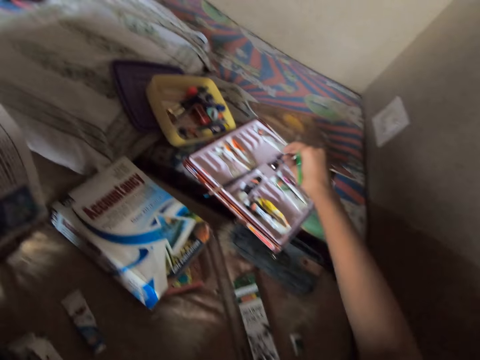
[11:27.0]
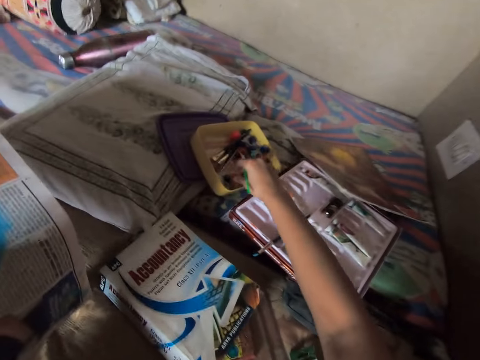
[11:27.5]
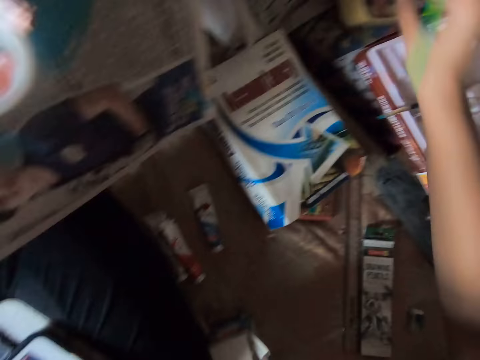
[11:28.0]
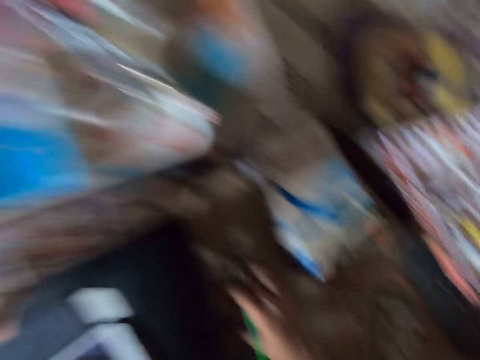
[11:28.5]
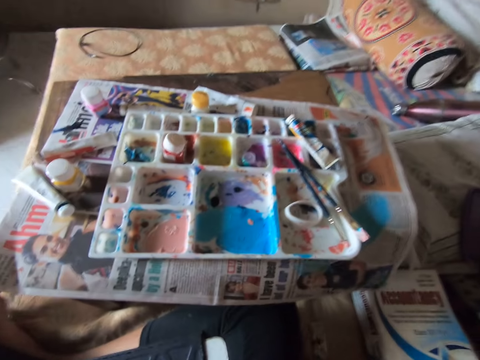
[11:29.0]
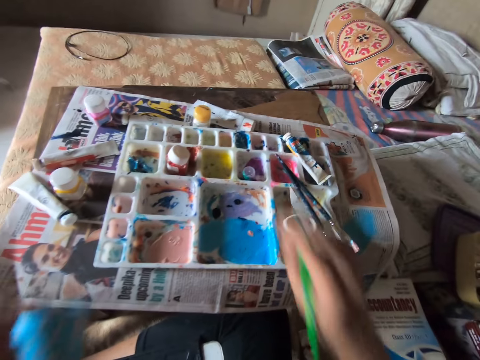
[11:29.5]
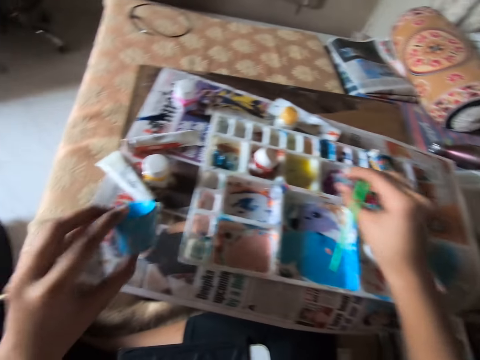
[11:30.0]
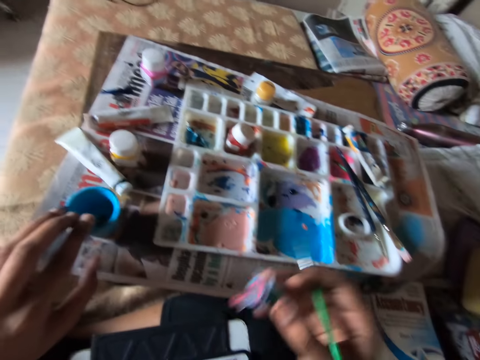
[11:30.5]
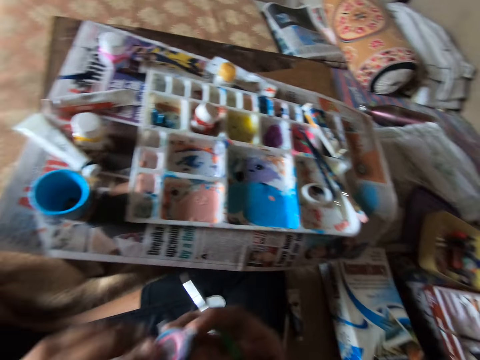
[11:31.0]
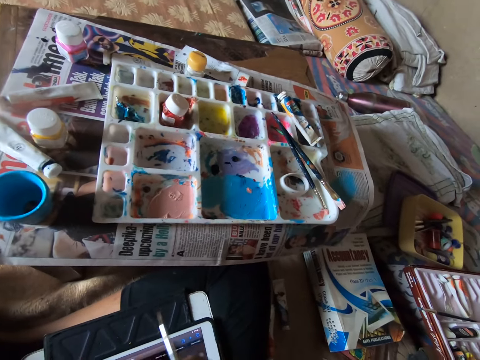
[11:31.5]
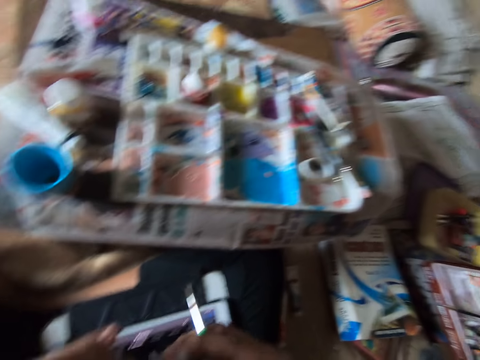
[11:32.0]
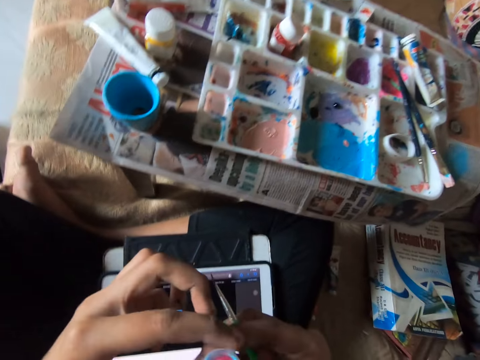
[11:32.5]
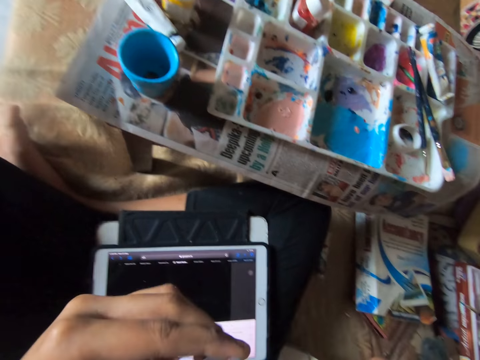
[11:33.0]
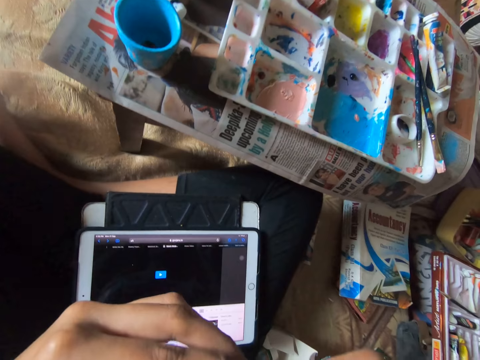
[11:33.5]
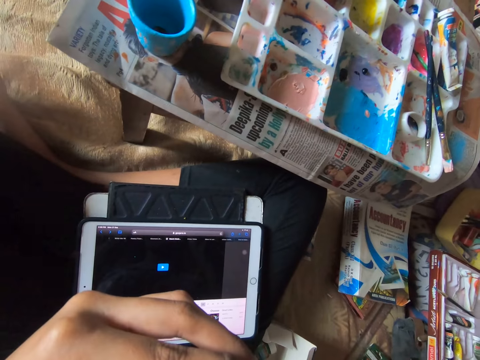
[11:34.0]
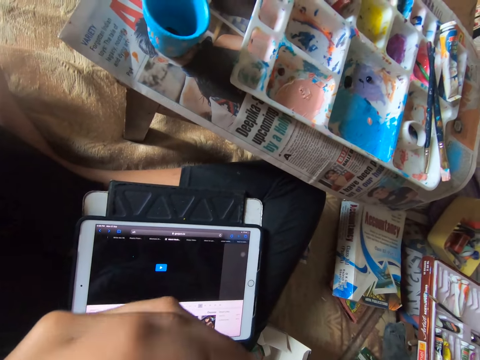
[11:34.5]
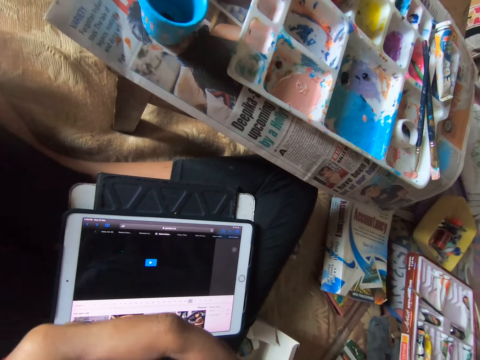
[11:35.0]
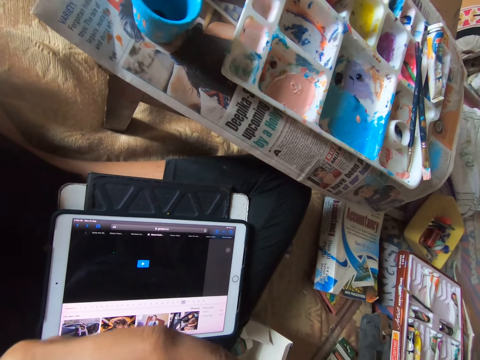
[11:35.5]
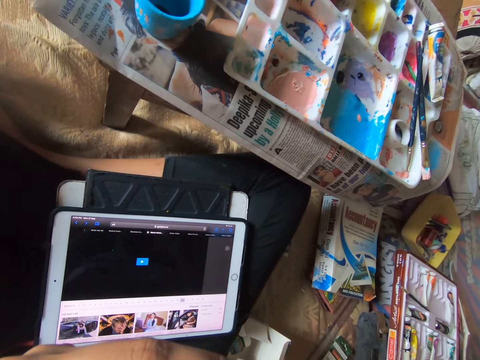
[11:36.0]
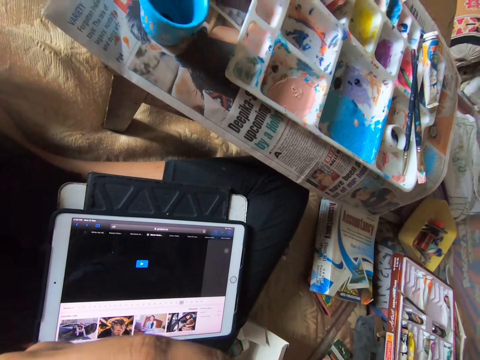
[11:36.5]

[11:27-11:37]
The camera wearer touches something. He moves the right hand. He picks up a small paint container with his right hand. He drops the small blue cup on the table with his left hand. He holds the small container with the other hand. He opens the small paint container with his left hand.

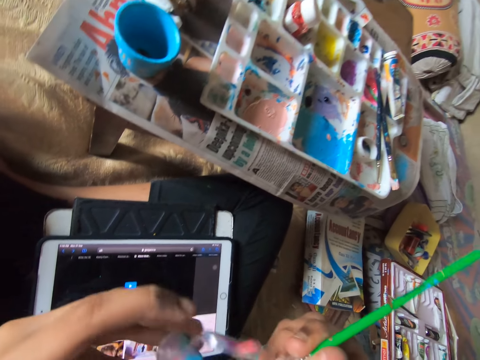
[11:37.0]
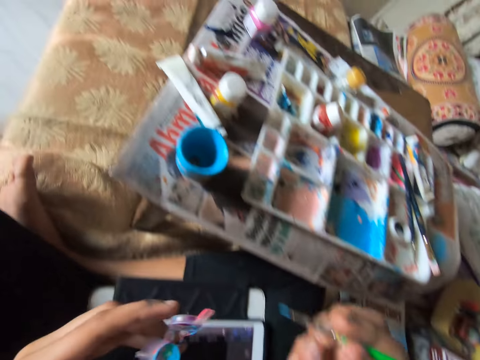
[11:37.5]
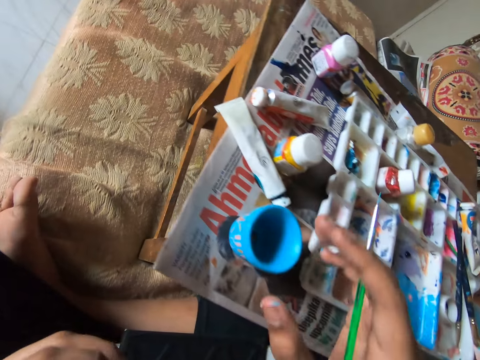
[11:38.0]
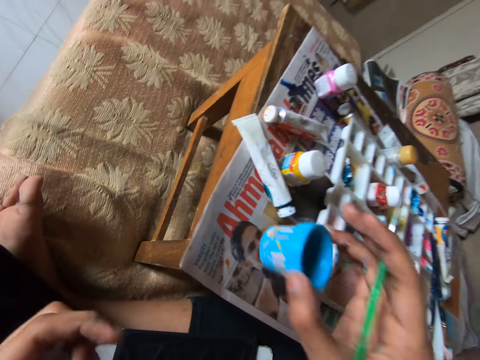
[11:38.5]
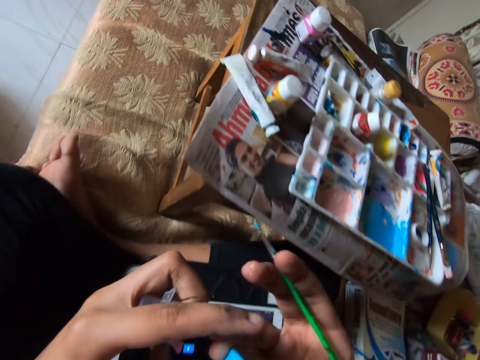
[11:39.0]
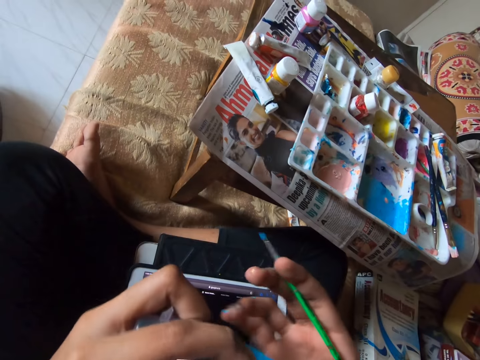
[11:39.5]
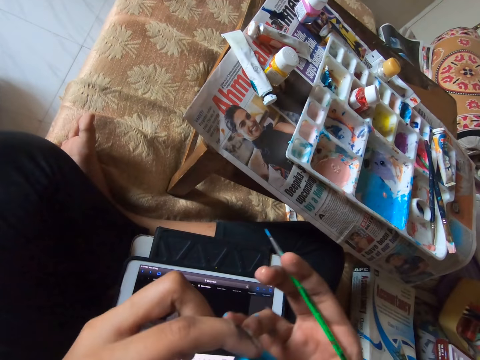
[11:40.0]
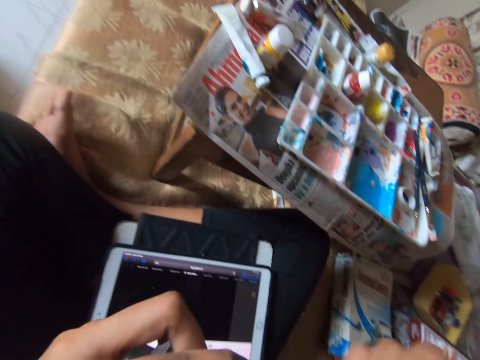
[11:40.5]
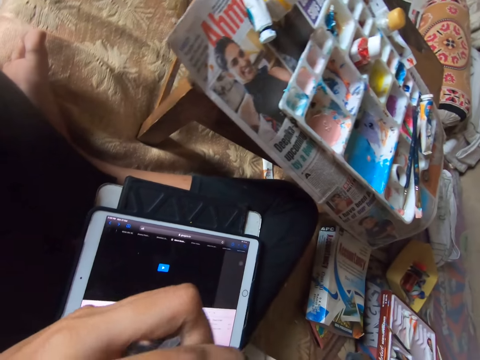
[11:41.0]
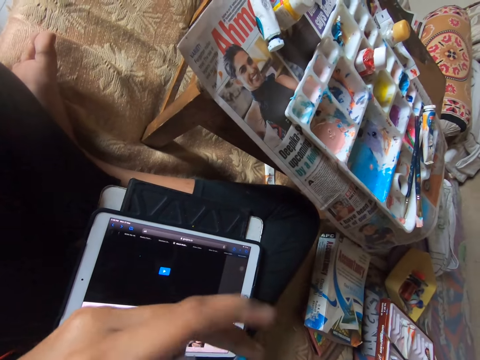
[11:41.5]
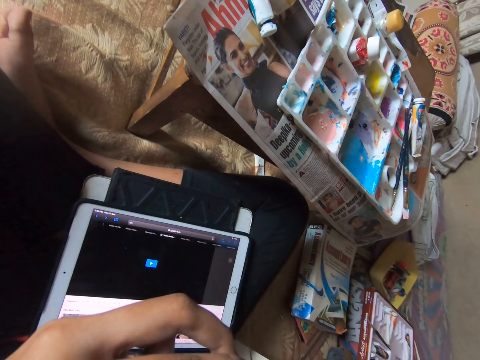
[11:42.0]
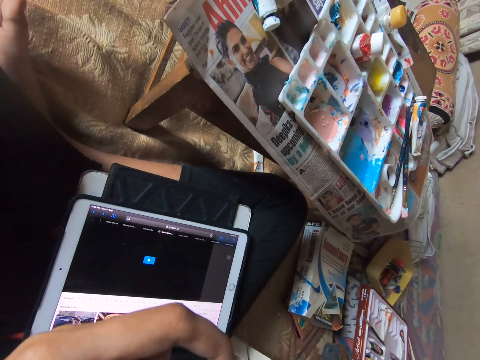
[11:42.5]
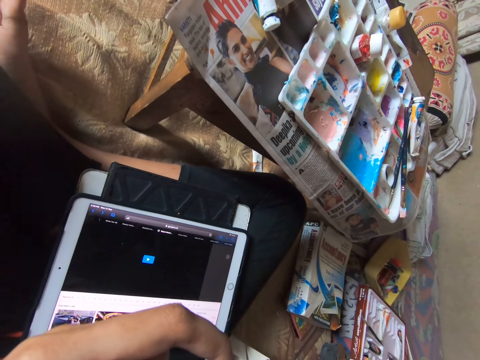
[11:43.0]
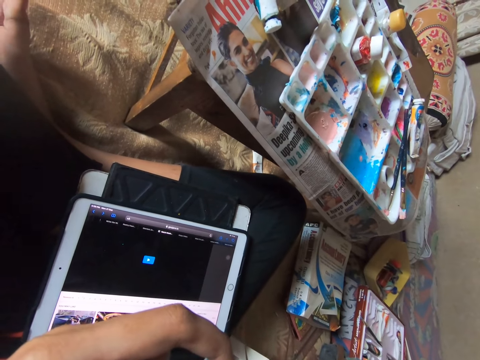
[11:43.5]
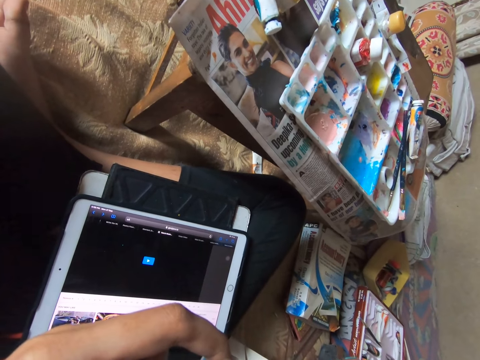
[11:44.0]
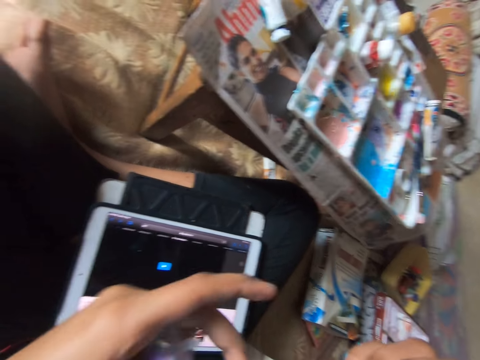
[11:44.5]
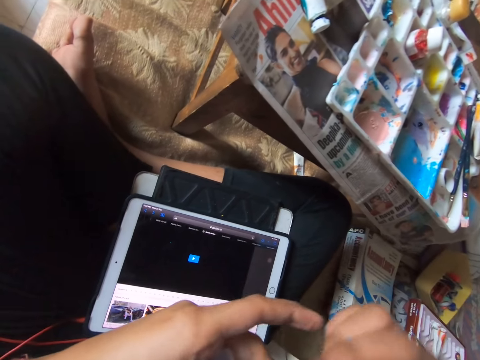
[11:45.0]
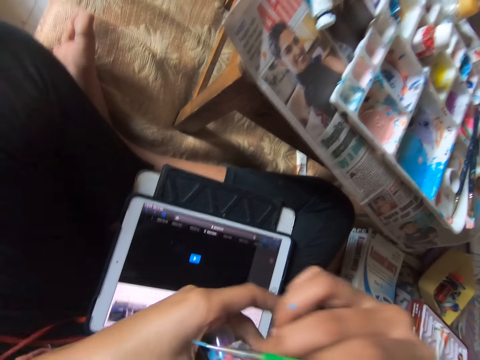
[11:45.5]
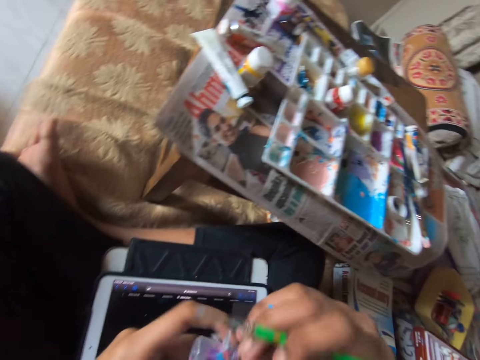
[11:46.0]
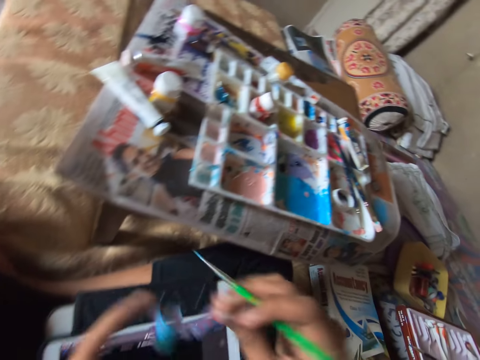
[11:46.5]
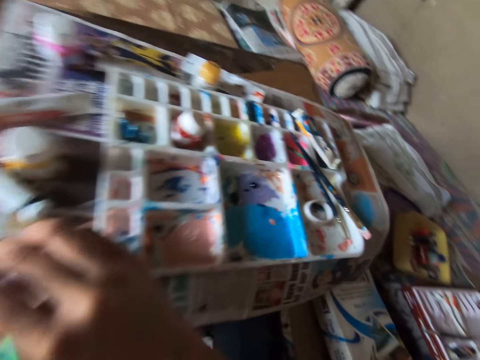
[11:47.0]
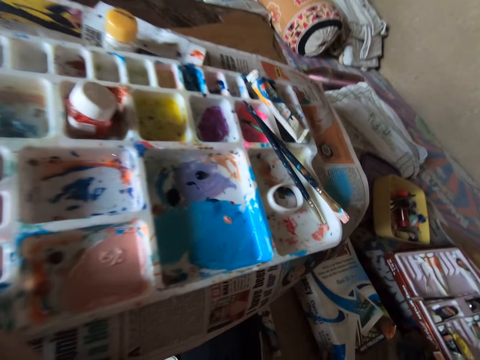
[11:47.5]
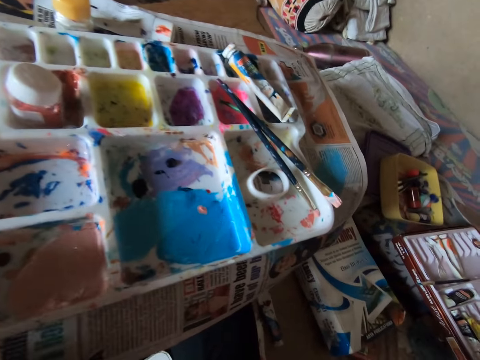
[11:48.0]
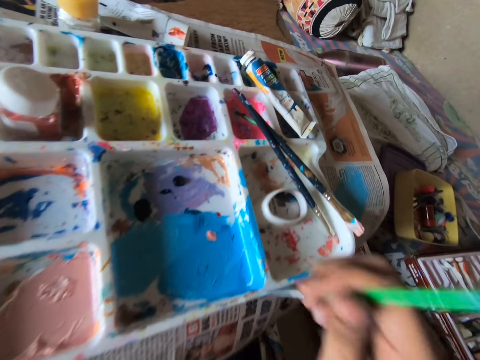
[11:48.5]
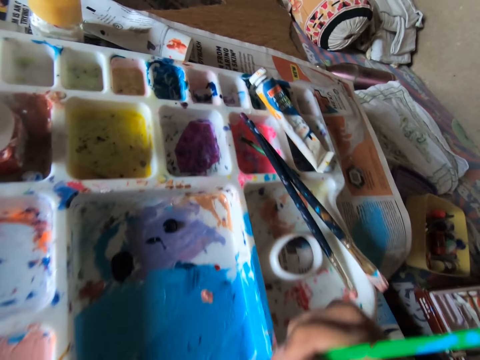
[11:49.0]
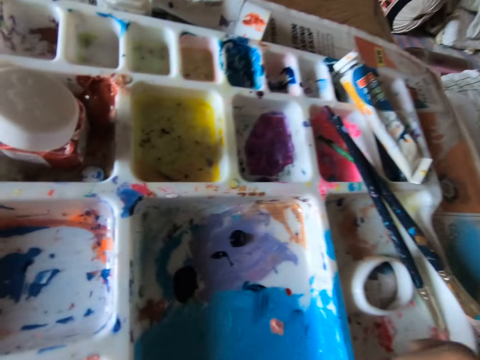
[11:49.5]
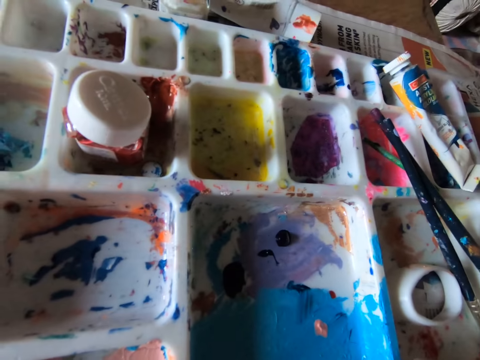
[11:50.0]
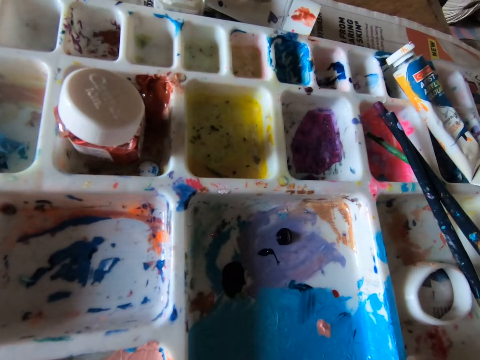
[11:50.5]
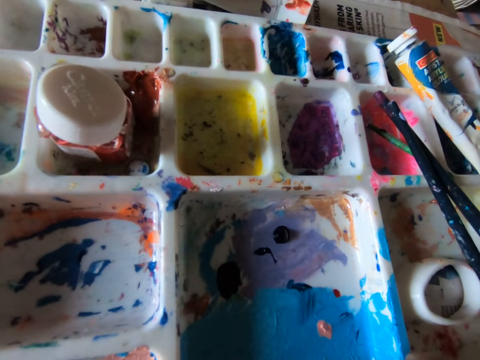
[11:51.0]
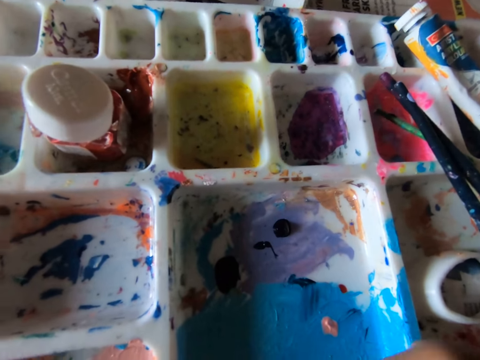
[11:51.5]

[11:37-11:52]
The camera wearer moves the small container. He moves the right hand. He picks up a blue plastic cup with his right hand. He holds the cup with the other hand. He moves the cup to his left hand. He makes designs on the small cup in his left hand with a paint brush in his right hand. He moves his fingers. He moves the container towards the table. He drops the small paint container on the table with his right hand. He dabs paint with the paint brush in his right hand.

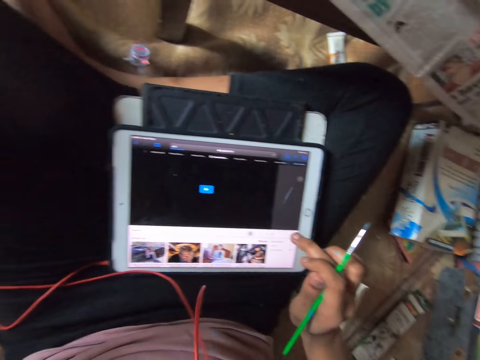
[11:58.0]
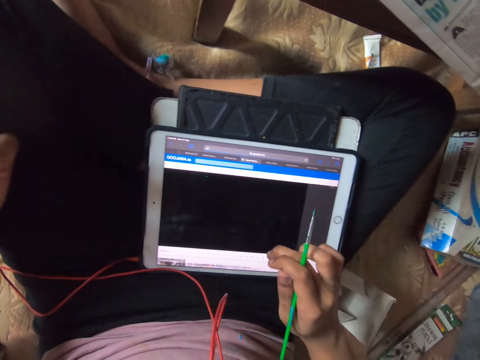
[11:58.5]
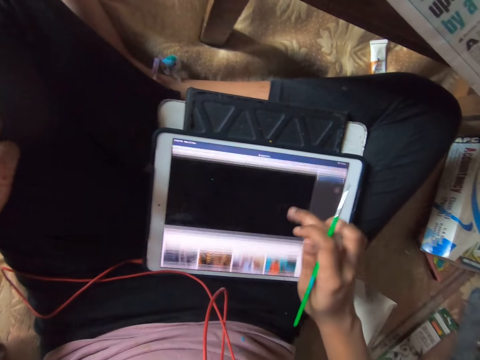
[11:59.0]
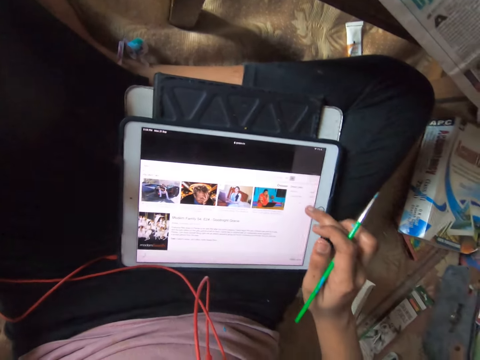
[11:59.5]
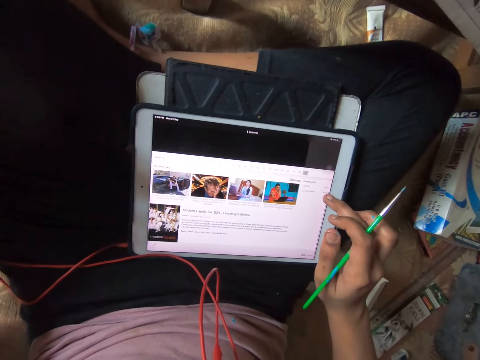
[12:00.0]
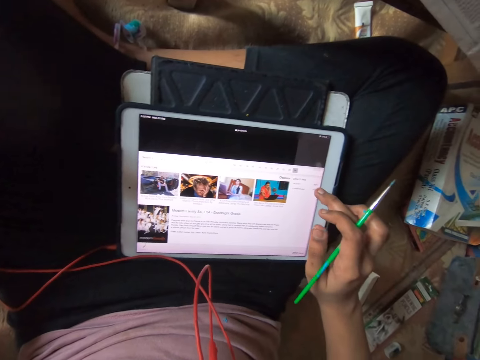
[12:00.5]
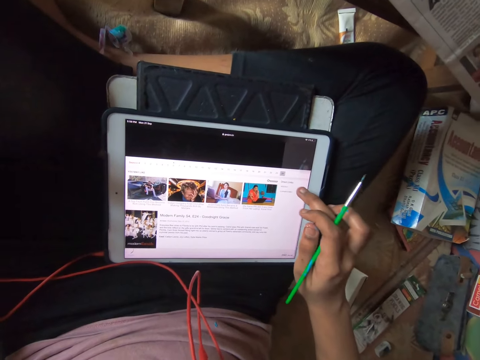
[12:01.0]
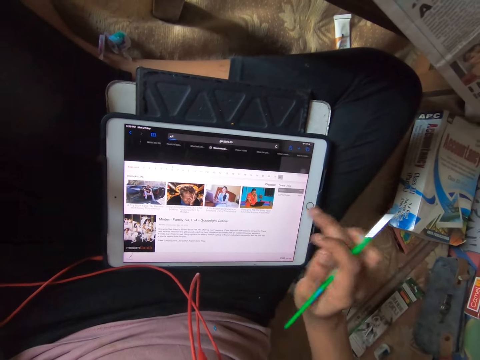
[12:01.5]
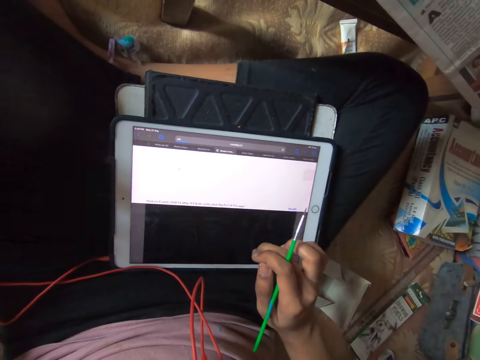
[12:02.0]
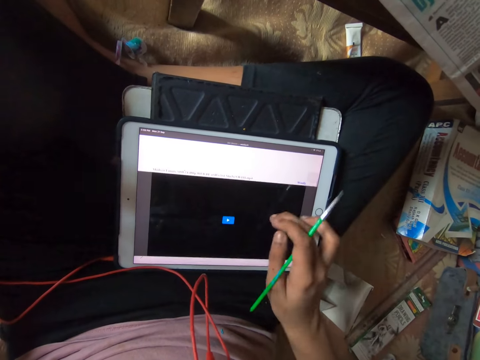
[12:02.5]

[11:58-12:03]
The camera wearer scrolls the tablet. They tap the tablet. They scroll the tablet.
